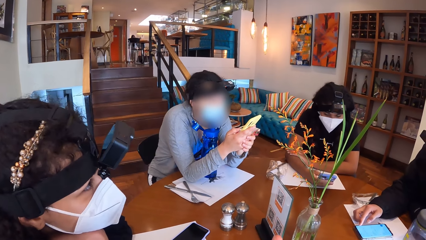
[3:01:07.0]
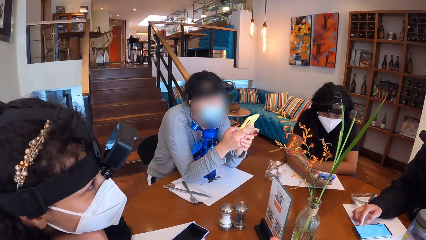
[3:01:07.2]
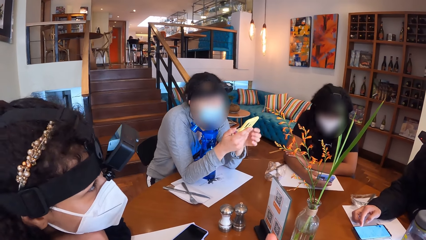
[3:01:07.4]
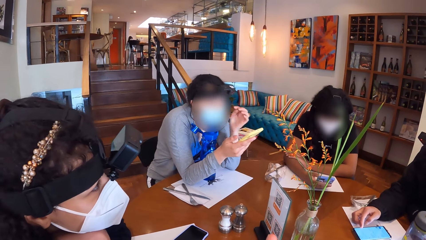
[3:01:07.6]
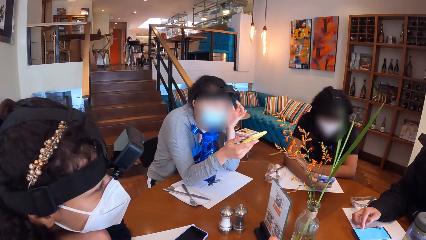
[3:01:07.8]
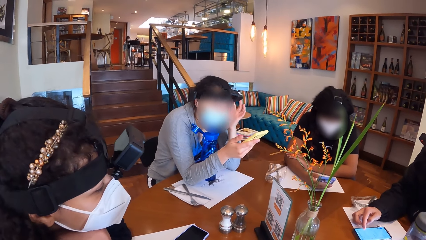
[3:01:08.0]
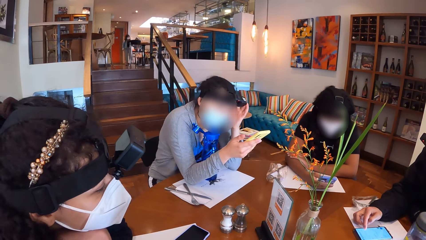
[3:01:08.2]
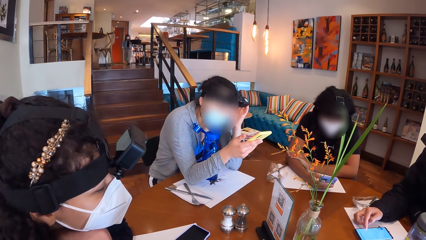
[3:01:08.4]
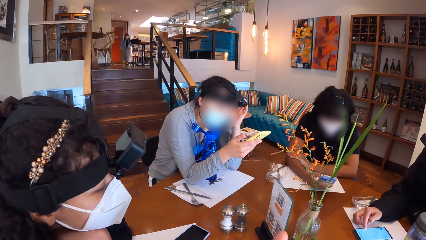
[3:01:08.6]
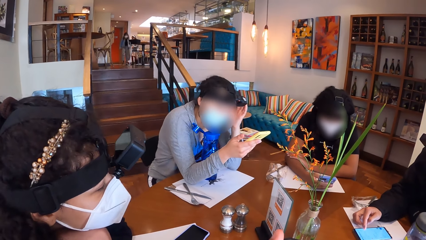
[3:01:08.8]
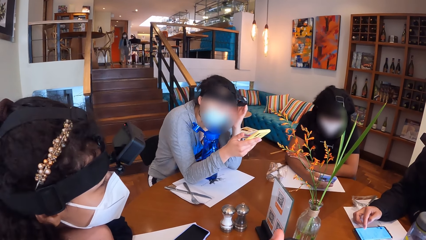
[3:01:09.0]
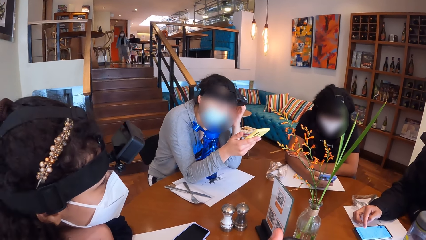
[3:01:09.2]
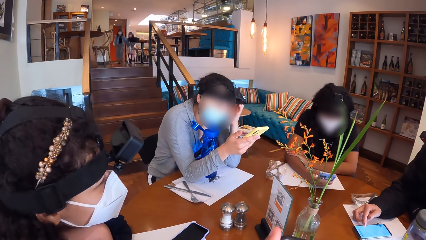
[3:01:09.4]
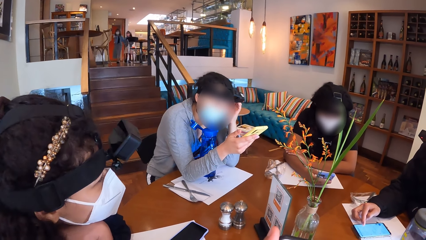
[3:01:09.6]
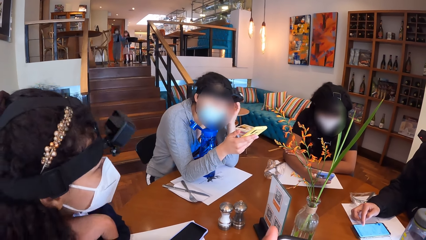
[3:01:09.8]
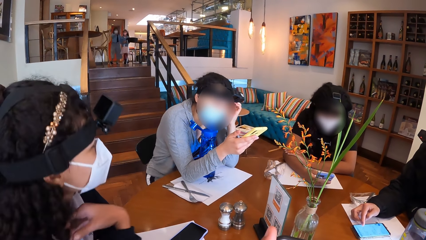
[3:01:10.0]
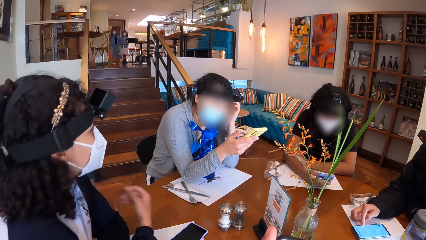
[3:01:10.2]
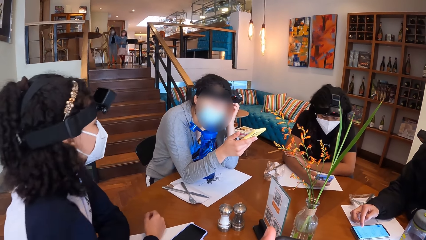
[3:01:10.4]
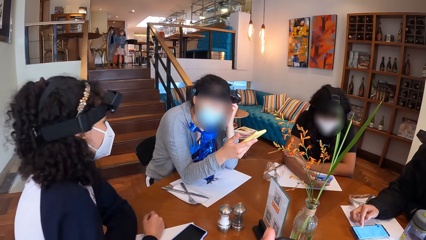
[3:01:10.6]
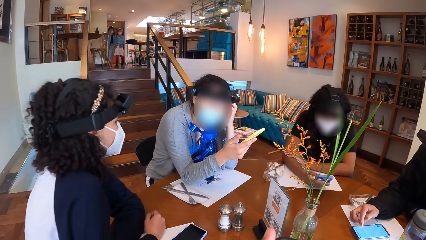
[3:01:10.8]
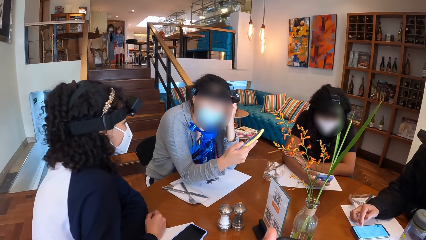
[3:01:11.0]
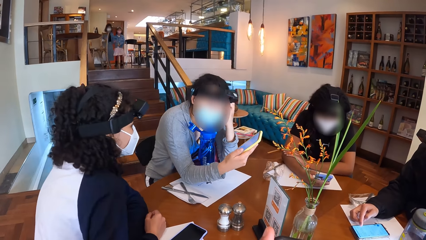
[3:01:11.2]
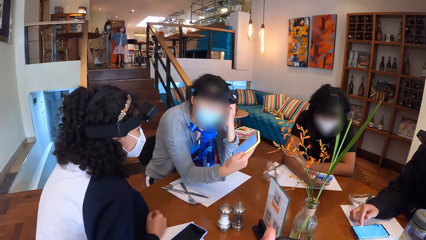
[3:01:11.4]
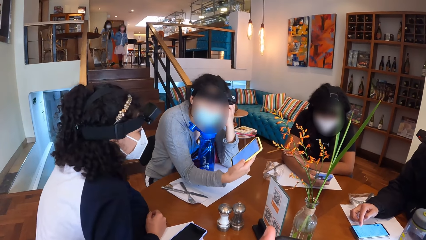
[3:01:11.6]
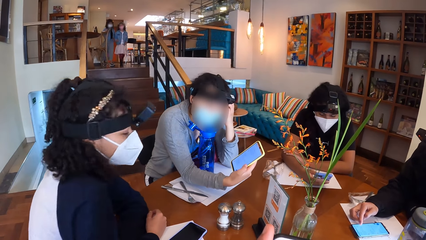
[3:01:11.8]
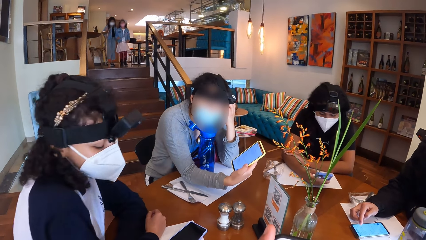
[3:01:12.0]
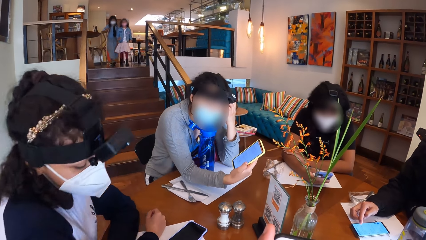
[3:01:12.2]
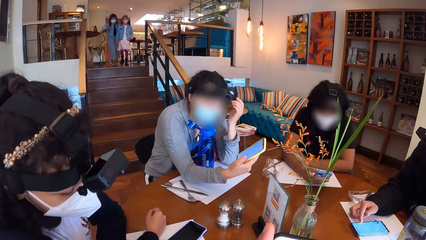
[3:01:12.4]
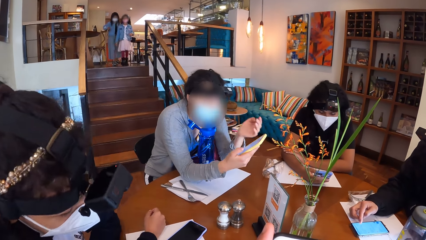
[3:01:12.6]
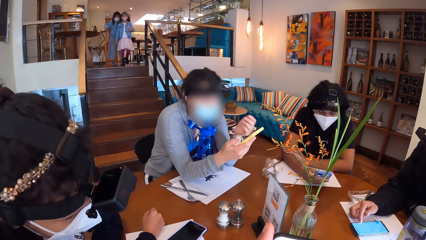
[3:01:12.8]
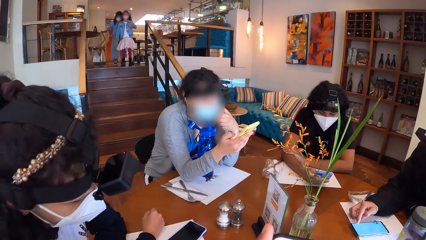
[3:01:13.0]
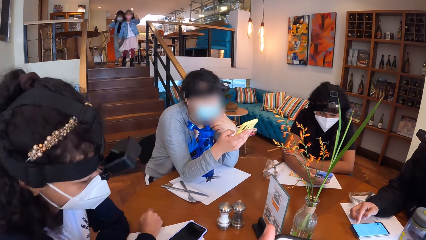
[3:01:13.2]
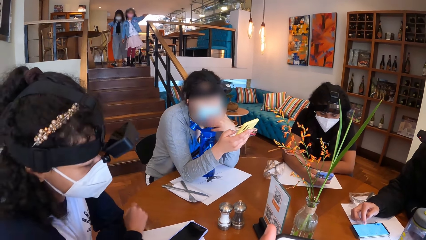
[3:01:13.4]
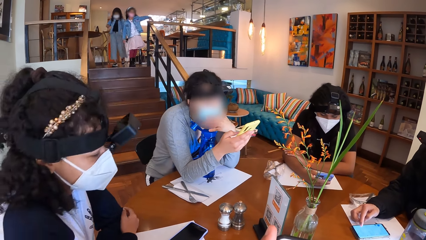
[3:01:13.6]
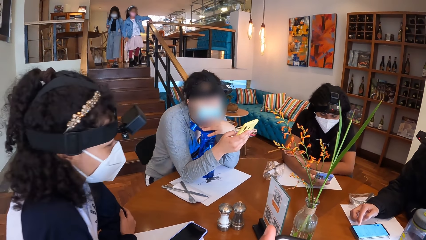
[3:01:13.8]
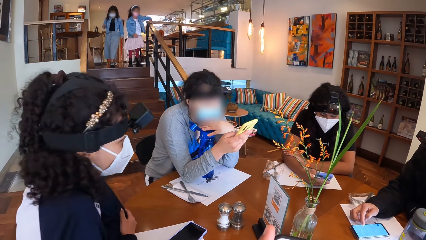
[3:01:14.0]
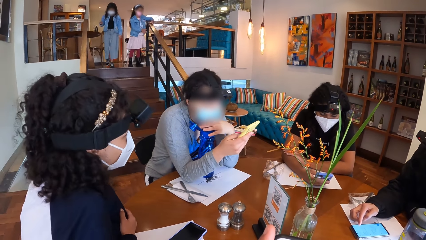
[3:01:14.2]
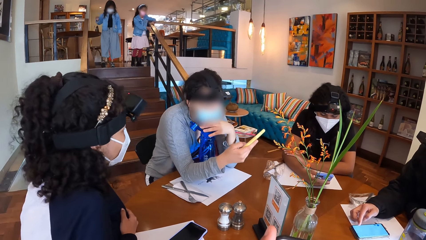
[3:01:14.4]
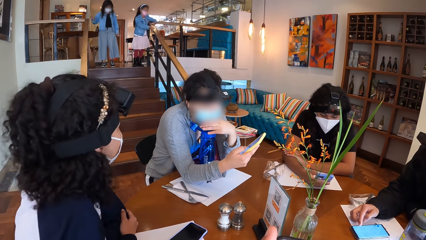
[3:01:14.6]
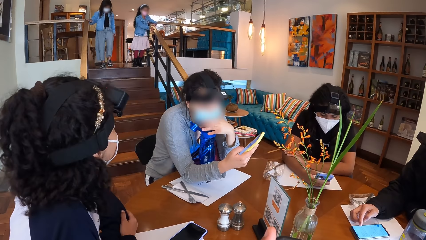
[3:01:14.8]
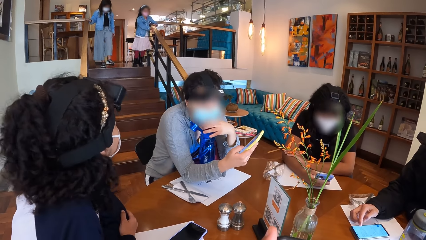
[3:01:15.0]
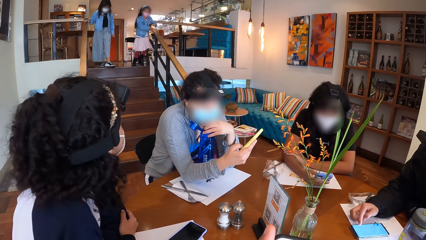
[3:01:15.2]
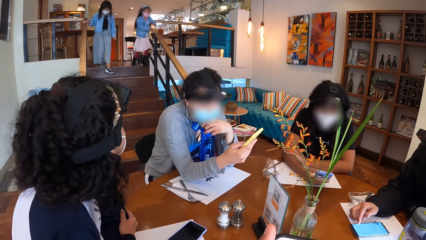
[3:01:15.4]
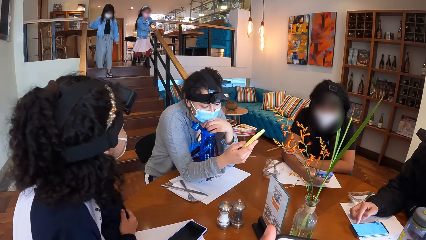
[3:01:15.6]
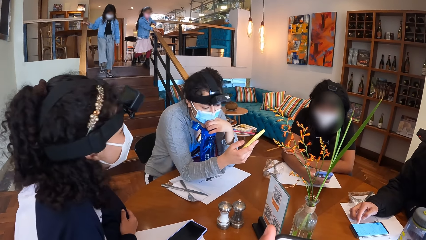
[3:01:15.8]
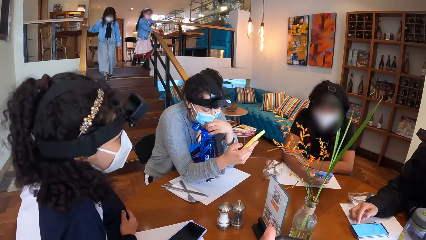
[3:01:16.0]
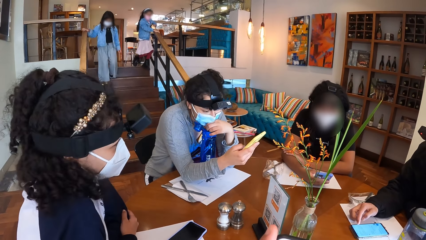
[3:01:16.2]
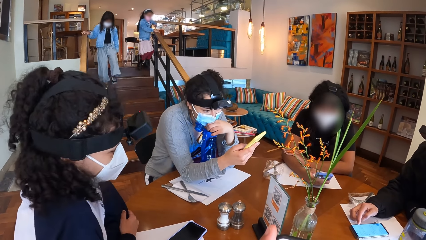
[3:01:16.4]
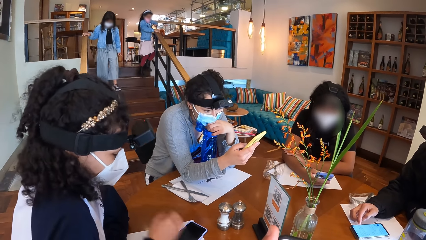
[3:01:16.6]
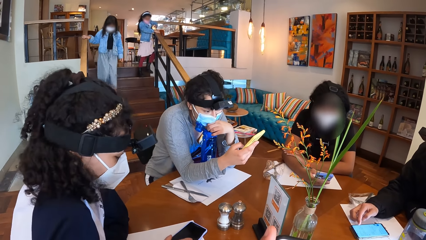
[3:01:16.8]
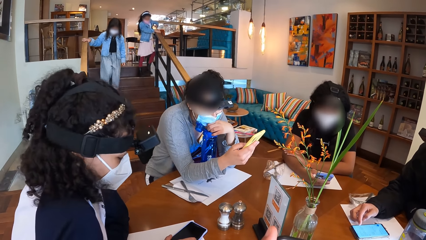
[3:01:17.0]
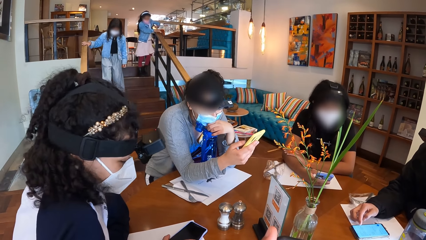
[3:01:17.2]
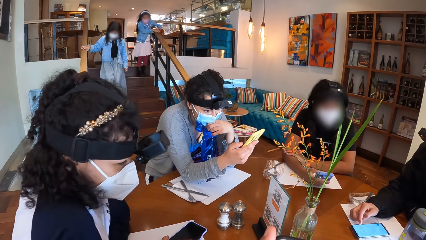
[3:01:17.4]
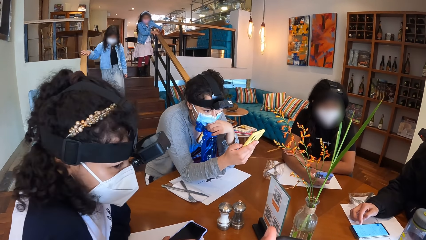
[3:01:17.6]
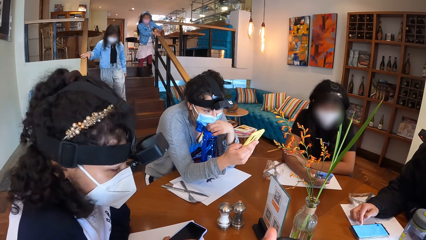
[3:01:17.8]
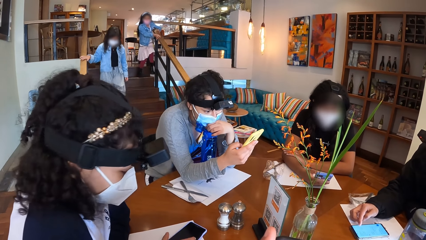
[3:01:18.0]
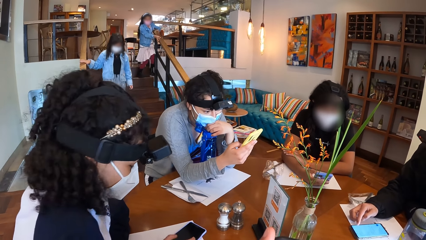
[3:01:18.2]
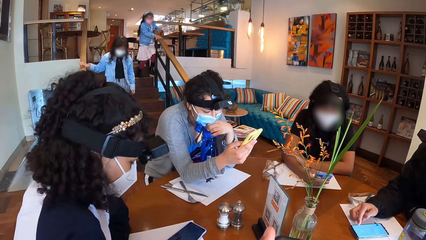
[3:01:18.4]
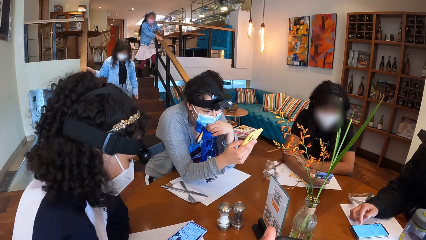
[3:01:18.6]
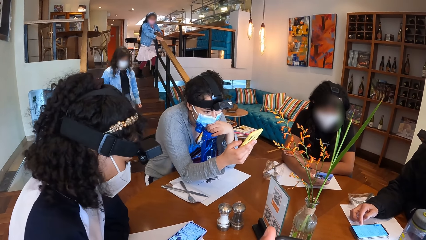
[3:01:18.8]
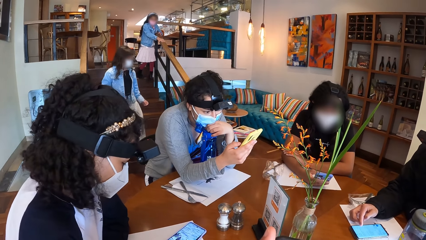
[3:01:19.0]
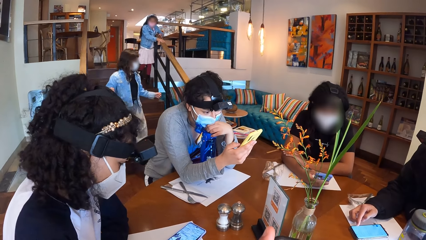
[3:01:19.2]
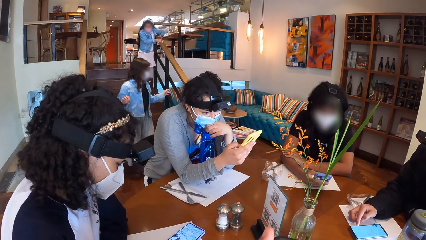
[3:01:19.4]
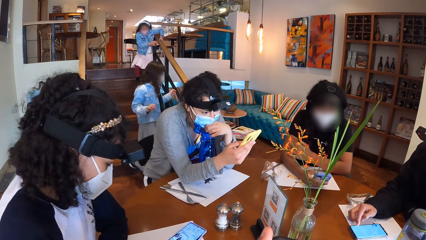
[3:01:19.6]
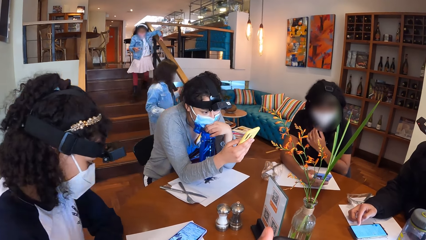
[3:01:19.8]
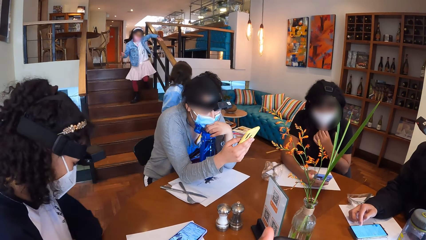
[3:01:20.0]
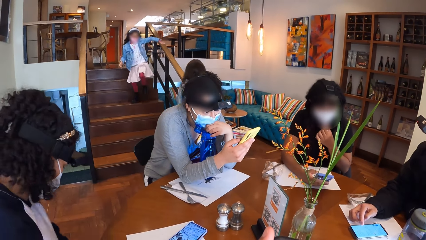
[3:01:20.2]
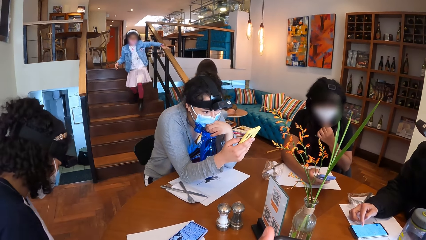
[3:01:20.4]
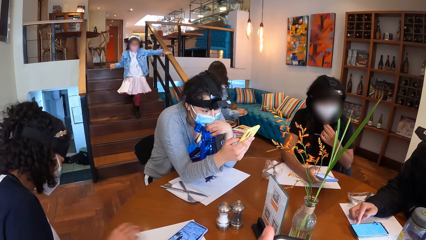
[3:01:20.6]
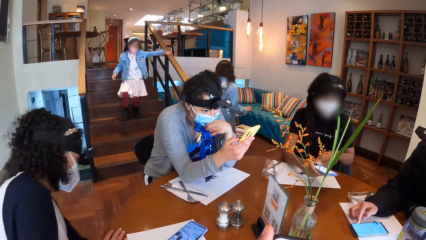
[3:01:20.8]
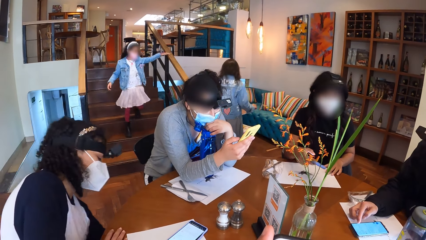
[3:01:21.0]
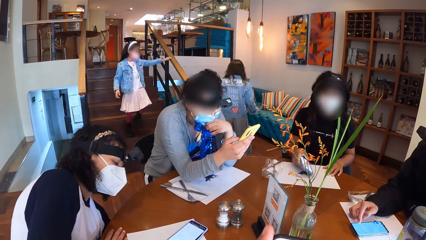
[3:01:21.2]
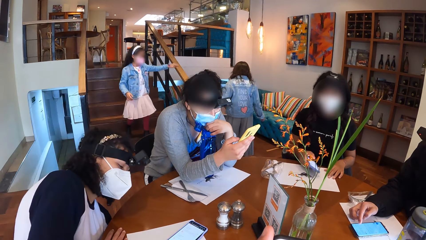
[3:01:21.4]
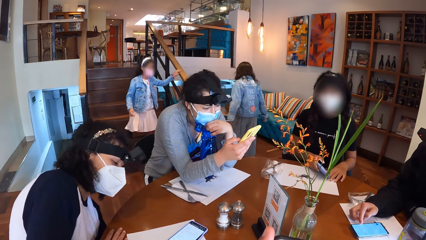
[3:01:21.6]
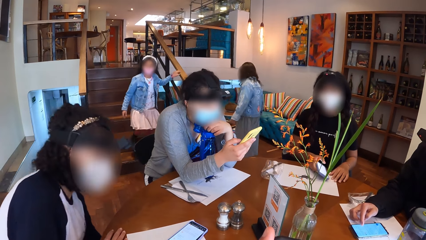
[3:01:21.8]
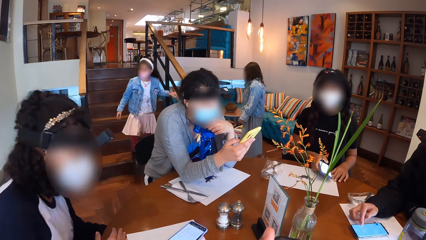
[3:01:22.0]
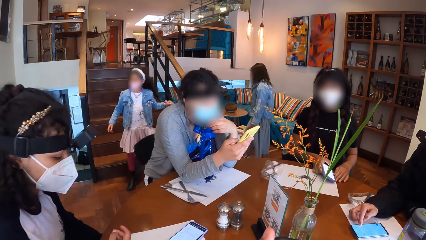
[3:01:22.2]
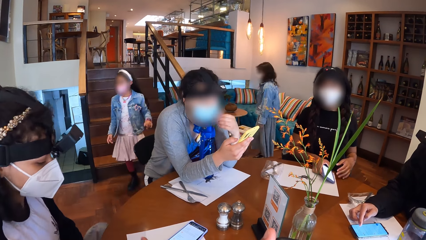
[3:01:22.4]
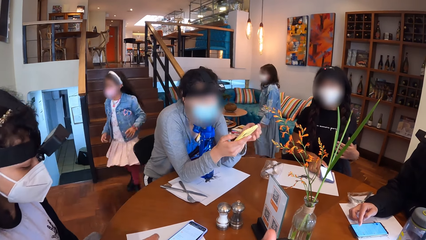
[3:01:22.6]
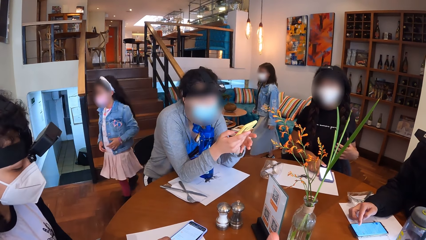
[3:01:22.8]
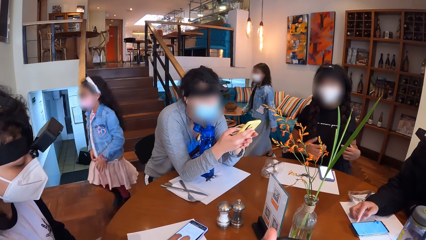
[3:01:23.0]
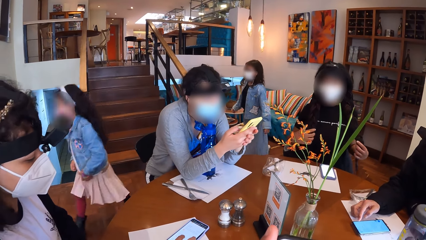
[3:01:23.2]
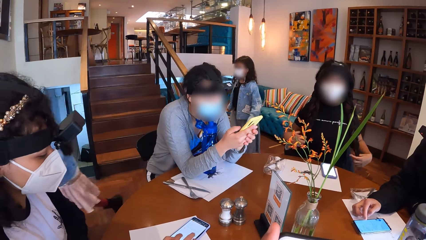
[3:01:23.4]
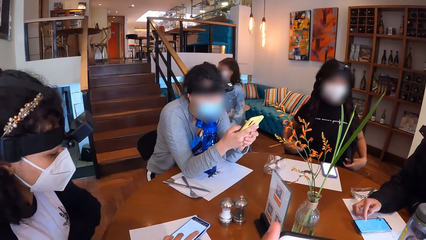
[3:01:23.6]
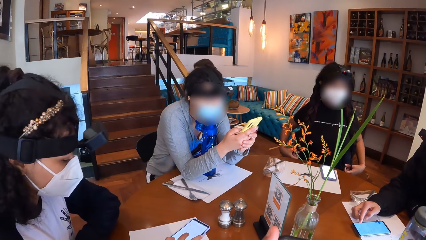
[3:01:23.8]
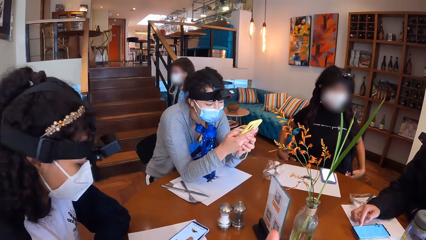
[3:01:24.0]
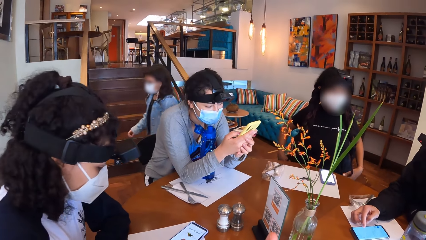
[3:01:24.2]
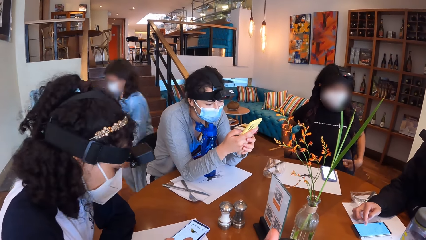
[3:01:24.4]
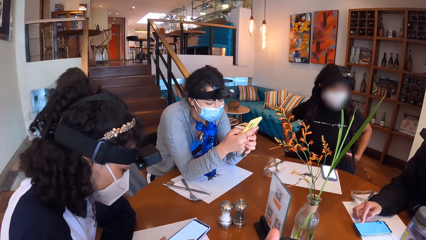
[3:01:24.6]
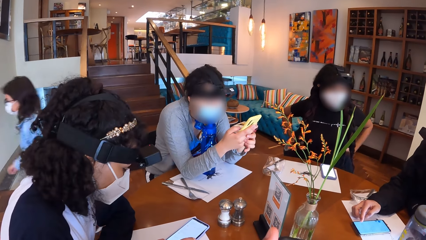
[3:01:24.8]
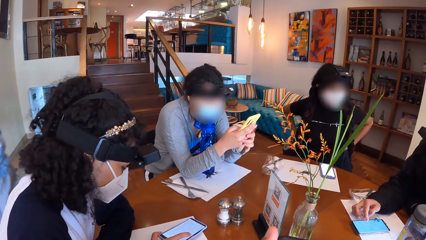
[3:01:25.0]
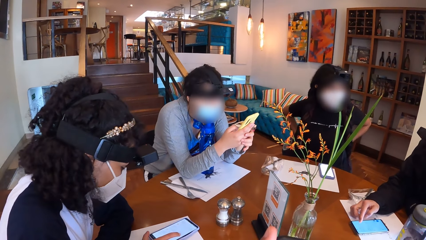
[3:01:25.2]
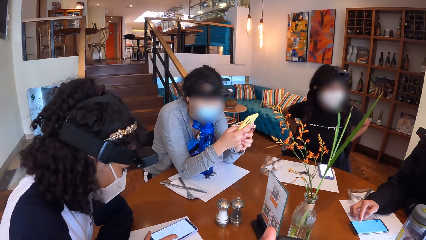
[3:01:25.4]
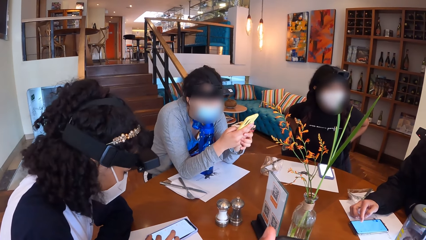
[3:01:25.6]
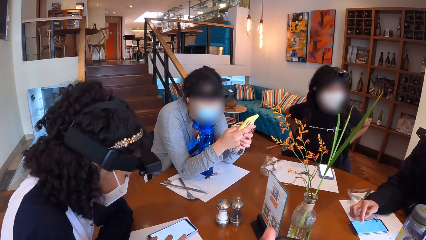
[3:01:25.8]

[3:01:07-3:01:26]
The woman adjusts her camera with her left hand. The woman shows another woman her phone with her right hand. The first woman operates her phone with her right hand. A third woman drops her phone on the table.
